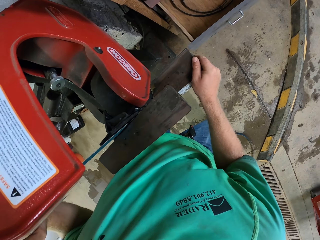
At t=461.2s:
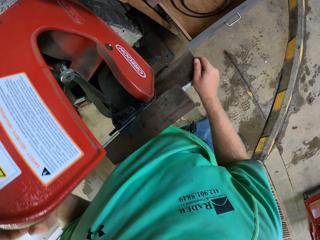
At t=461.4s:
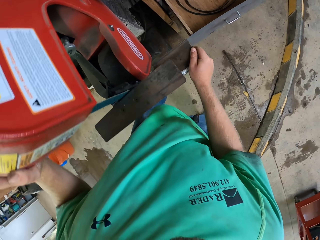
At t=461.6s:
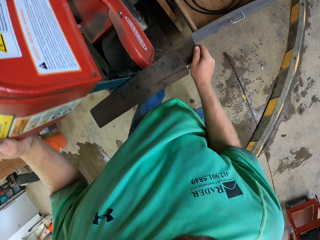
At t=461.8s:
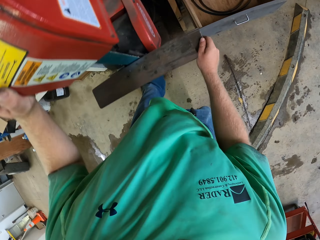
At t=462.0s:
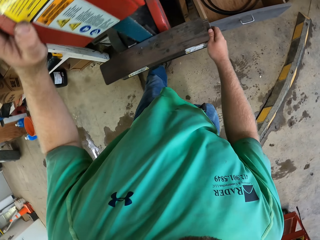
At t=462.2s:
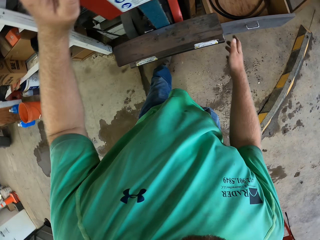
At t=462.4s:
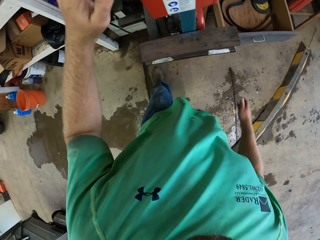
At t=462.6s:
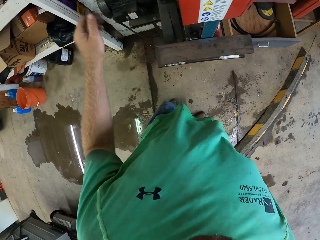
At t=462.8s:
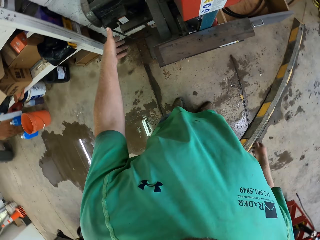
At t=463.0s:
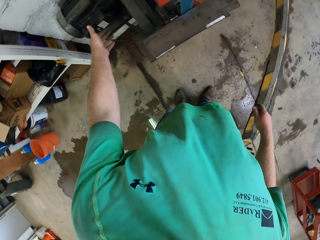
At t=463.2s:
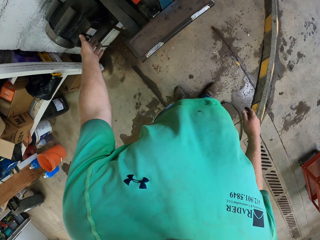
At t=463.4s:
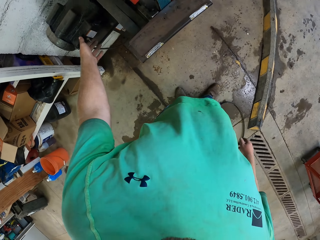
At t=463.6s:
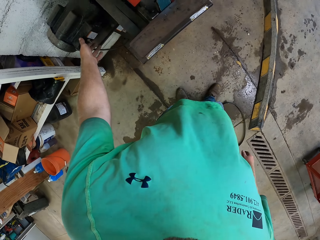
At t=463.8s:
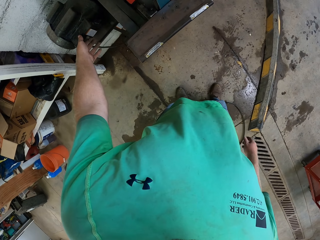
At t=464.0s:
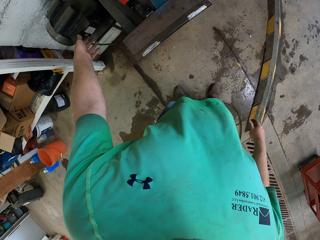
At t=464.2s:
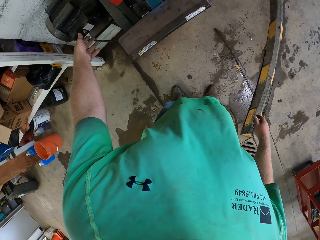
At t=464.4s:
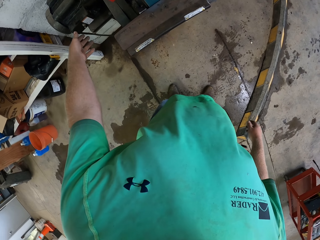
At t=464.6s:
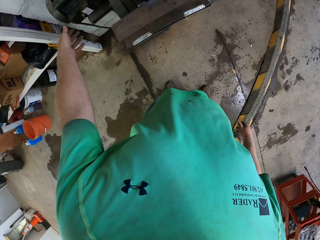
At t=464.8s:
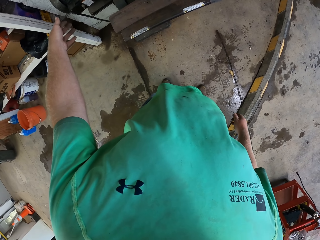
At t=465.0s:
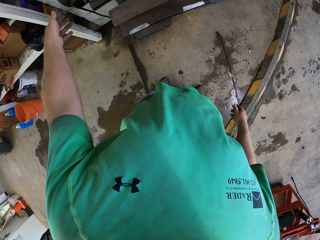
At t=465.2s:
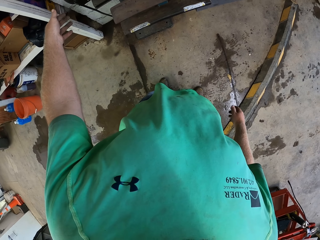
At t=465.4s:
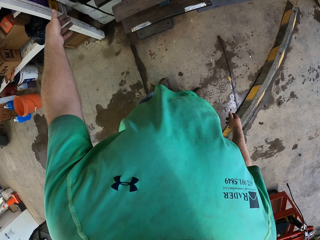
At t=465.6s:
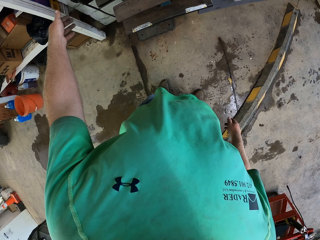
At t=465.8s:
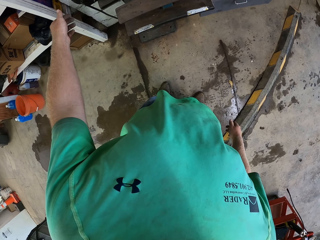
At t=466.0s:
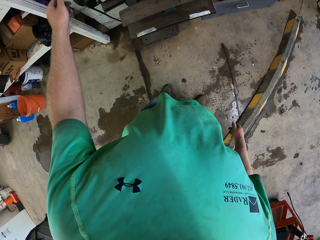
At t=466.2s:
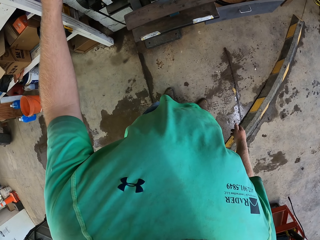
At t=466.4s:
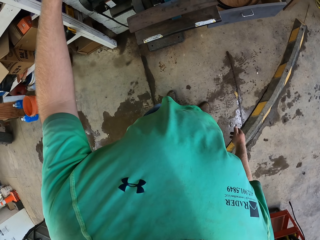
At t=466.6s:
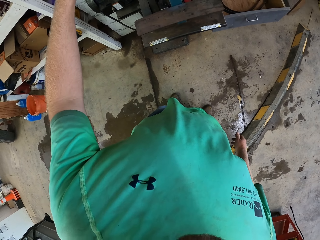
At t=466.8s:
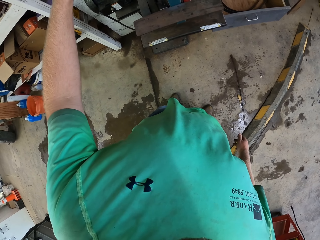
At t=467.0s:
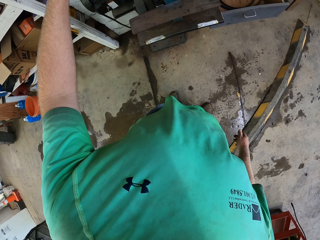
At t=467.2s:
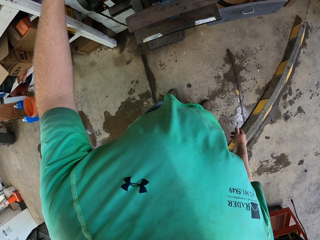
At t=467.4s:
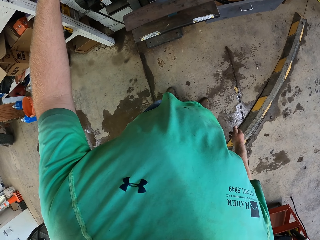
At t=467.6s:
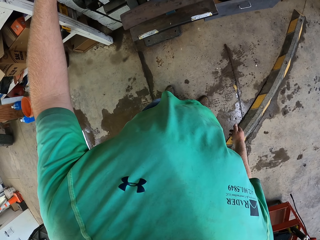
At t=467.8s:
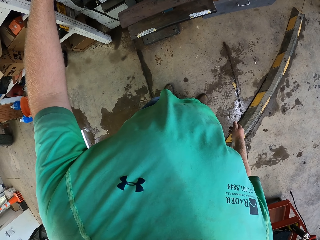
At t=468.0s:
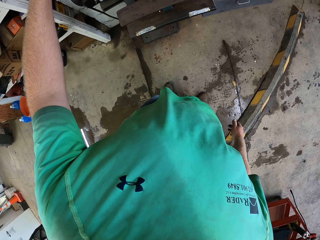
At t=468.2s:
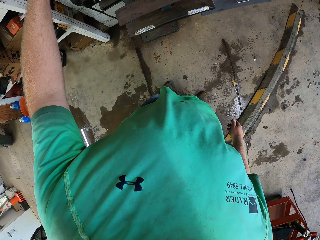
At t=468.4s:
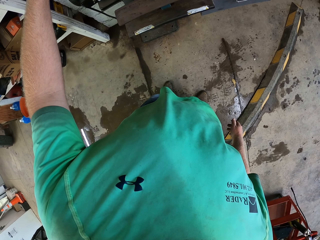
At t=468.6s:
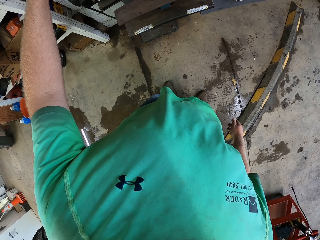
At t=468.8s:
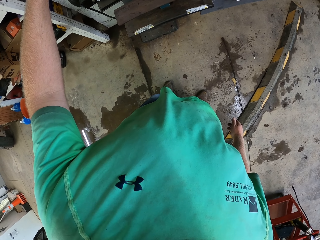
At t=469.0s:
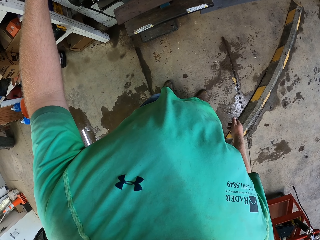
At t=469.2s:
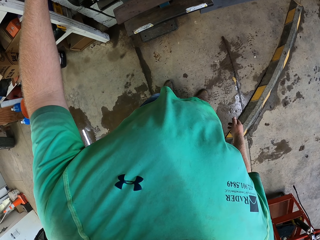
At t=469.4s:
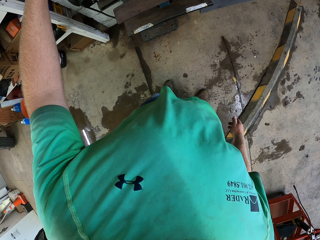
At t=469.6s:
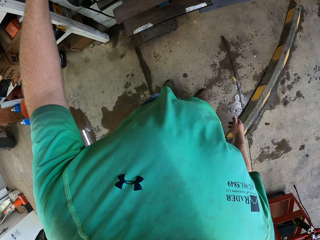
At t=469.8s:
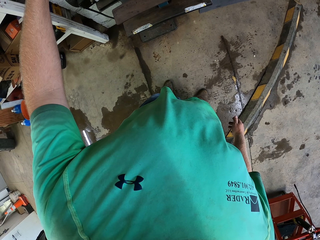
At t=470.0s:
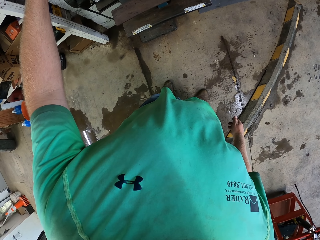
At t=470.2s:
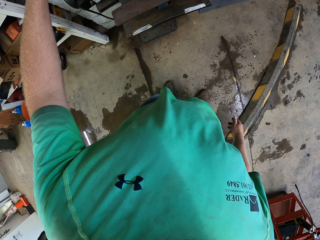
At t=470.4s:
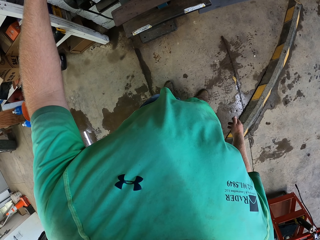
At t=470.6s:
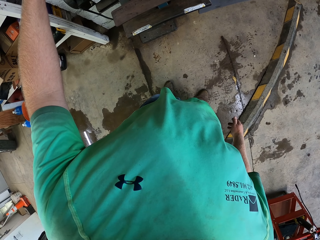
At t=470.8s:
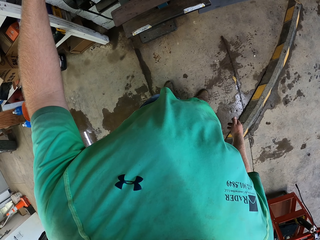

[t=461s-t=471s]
The camera wearer turns on the machine. They look at the machine.

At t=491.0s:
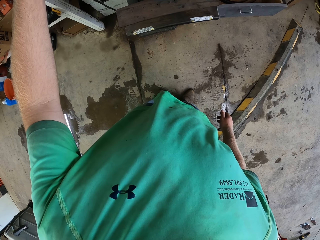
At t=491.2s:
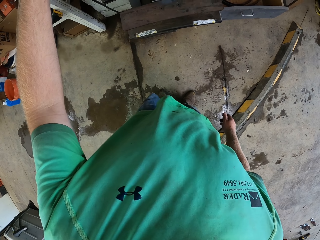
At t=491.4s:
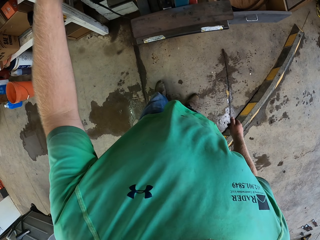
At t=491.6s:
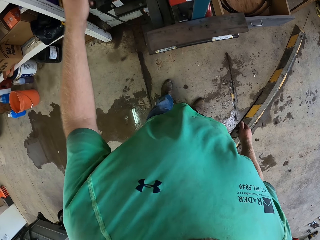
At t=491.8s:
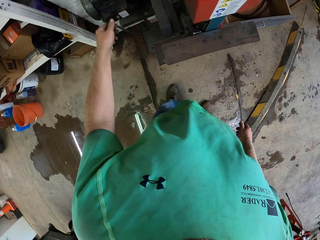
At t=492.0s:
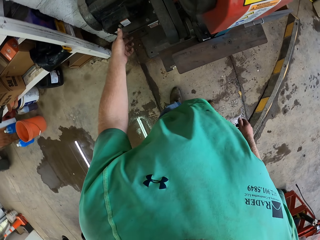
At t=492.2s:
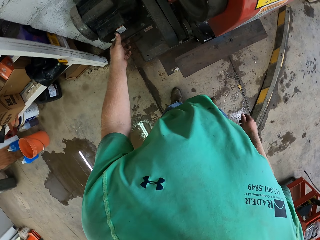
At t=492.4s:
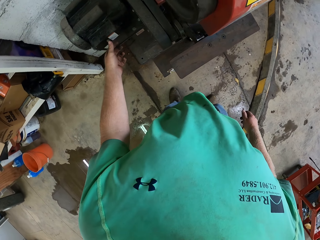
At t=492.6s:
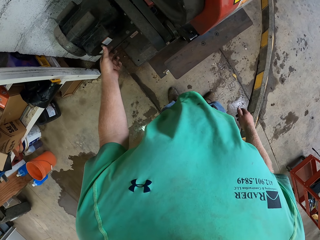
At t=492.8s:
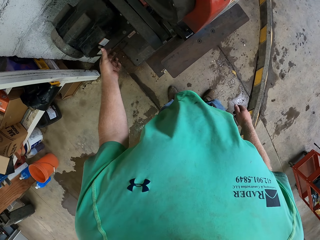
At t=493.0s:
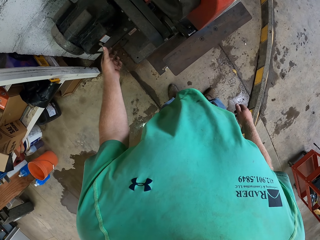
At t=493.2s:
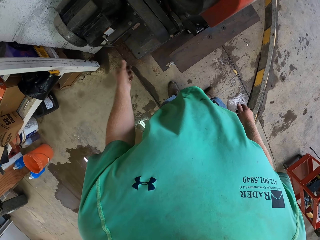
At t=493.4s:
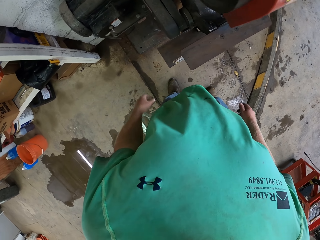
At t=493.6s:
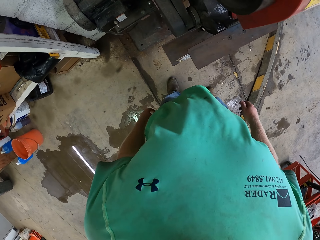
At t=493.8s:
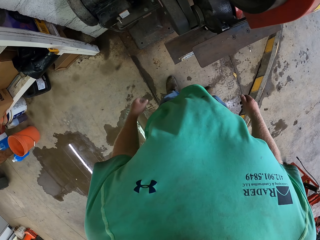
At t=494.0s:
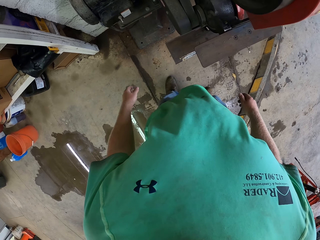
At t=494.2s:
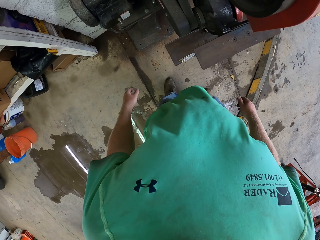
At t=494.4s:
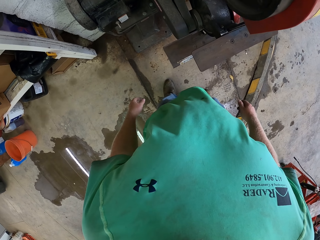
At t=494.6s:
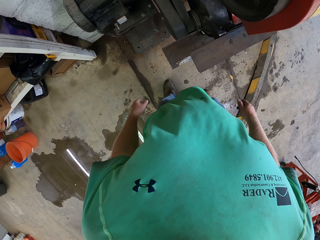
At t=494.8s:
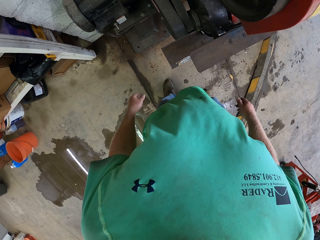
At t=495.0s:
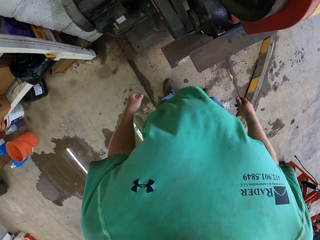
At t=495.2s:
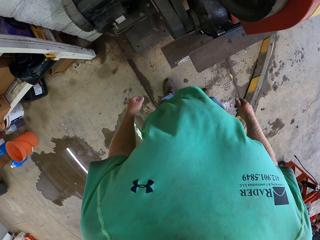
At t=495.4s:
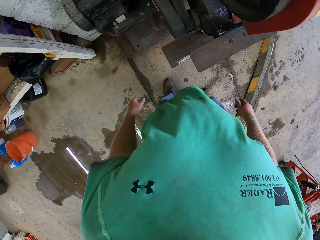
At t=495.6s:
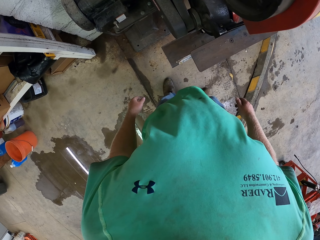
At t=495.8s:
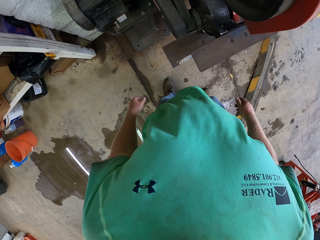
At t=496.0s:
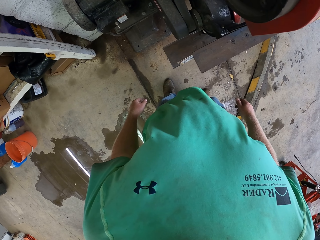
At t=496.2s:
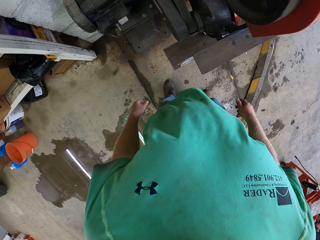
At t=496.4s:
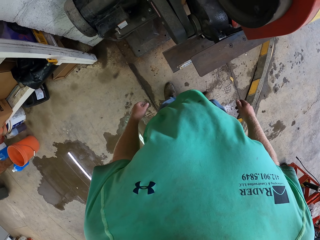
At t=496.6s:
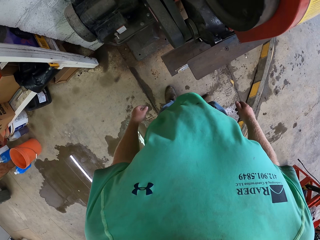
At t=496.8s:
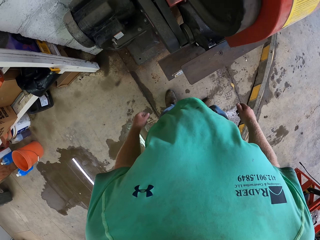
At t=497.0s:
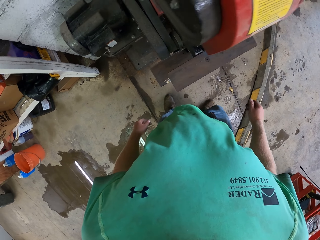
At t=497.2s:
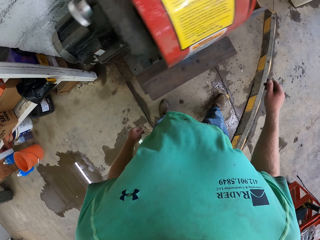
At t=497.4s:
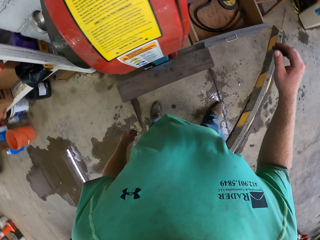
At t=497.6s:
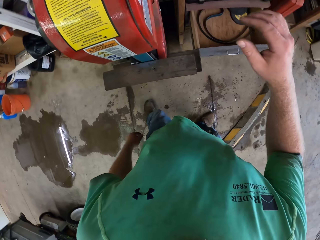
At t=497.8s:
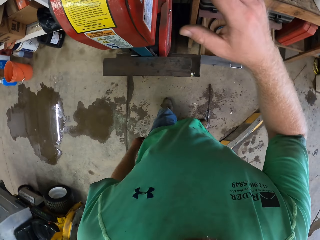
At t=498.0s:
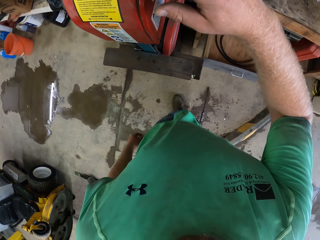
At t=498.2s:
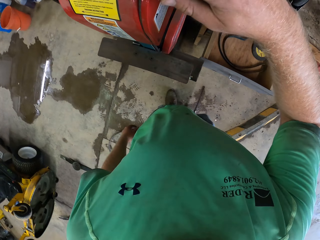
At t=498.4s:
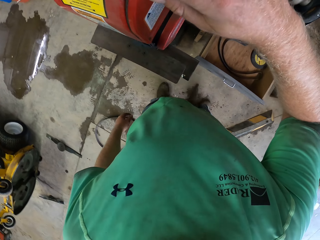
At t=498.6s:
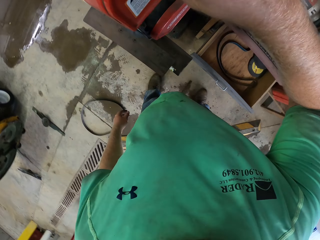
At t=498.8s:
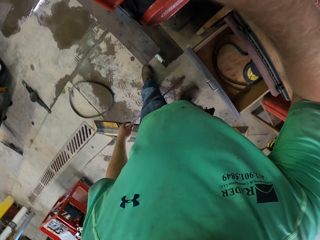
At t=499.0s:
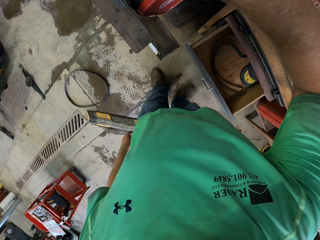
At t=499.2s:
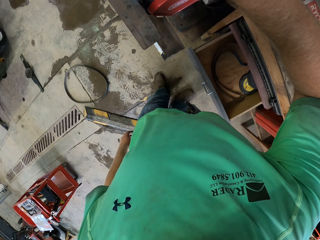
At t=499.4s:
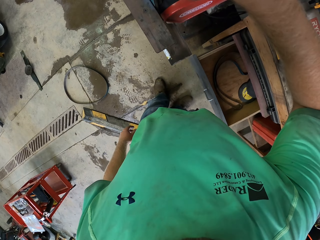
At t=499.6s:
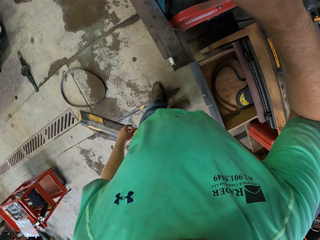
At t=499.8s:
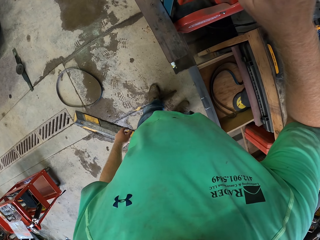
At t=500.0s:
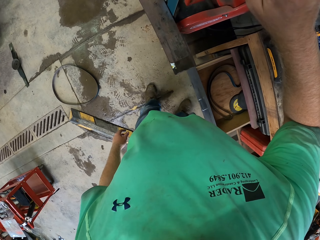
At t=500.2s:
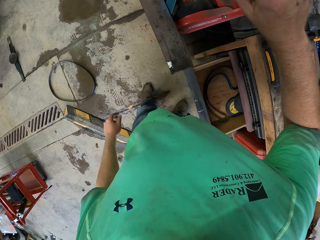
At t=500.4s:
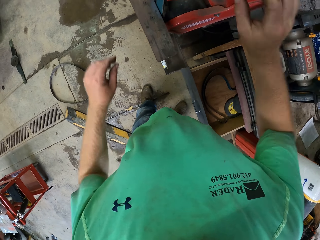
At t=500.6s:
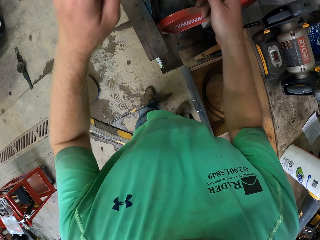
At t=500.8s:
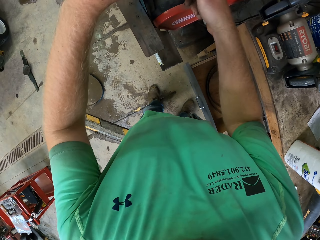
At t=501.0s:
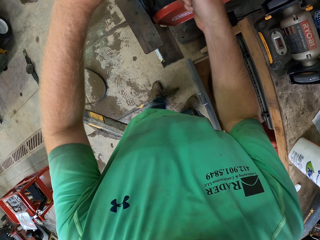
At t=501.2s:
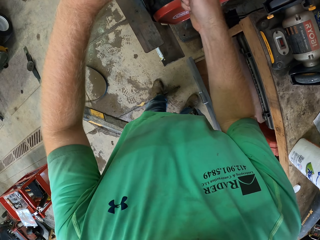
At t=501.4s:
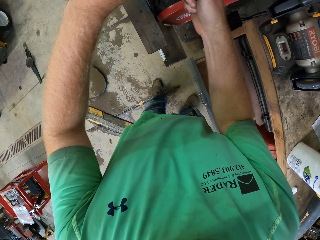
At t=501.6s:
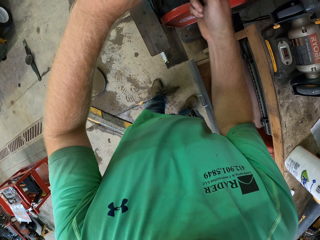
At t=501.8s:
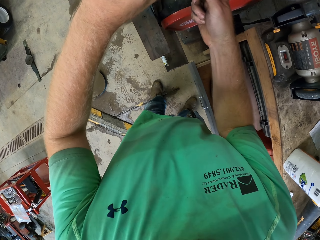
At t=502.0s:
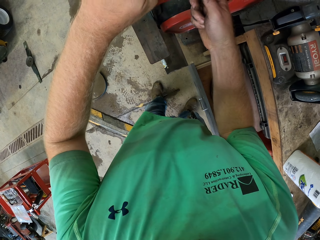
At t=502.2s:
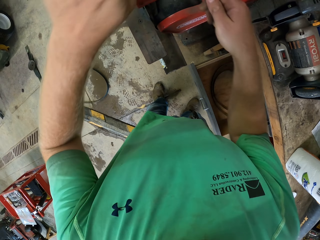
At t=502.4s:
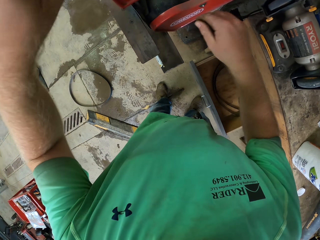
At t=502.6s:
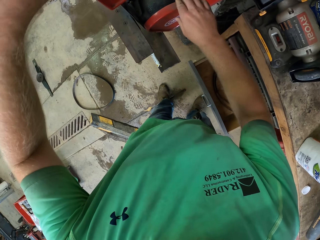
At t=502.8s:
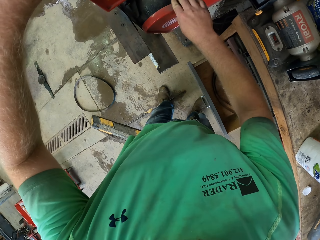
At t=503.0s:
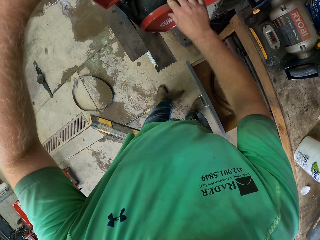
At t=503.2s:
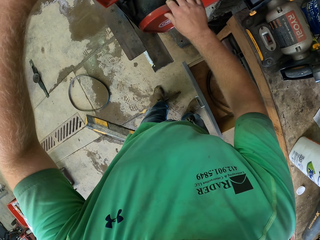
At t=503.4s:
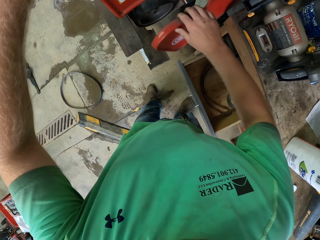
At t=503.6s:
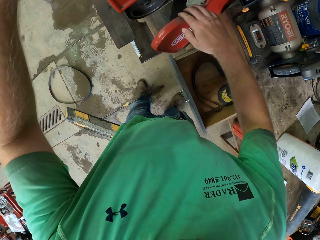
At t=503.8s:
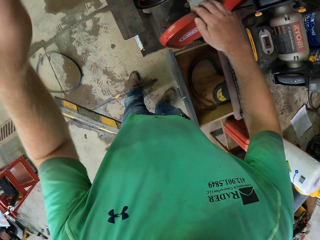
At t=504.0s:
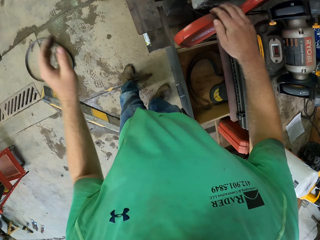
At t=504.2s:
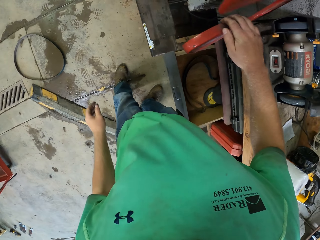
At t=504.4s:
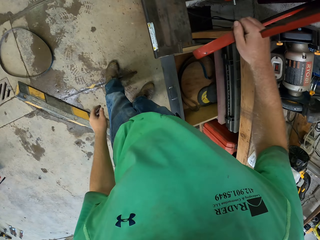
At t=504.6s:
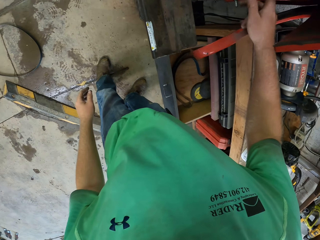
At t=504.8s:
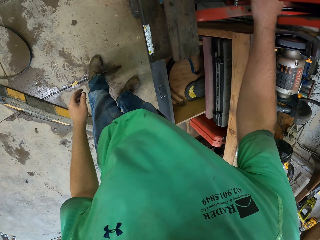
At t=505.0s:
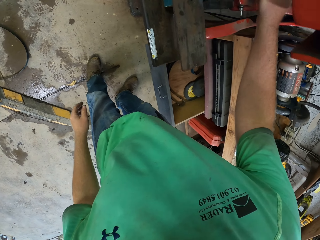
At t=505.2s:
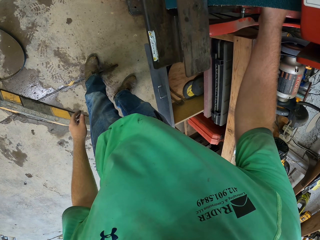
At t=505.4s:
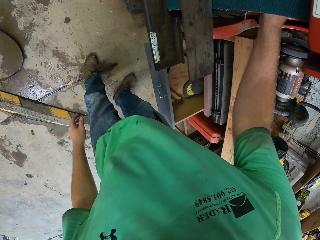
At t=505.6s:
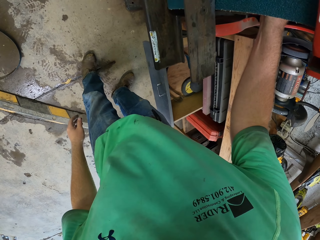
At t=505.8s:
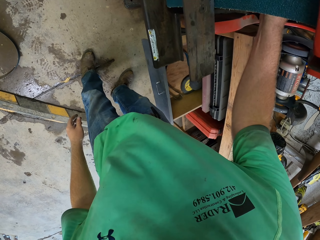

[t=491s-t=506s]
The camera wearer turns off a machine. They look at the machine. They open the machine.
